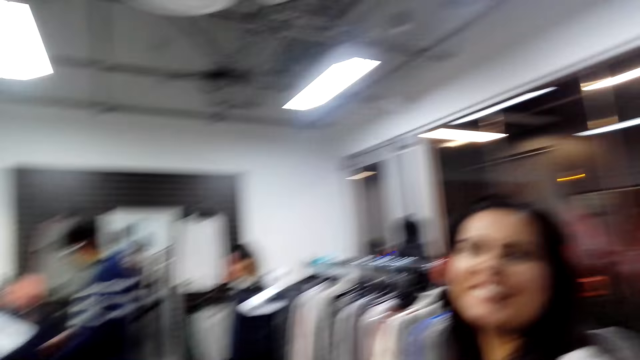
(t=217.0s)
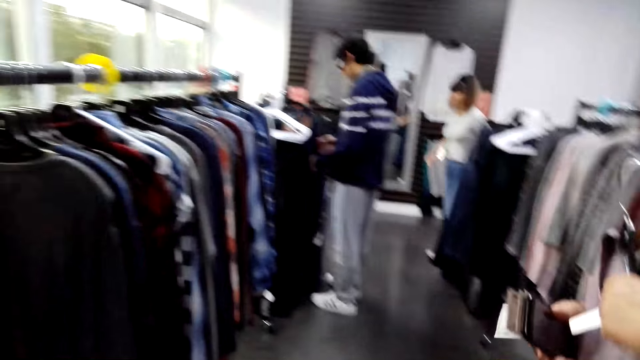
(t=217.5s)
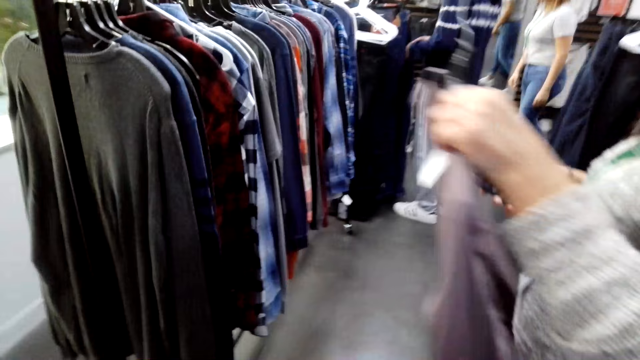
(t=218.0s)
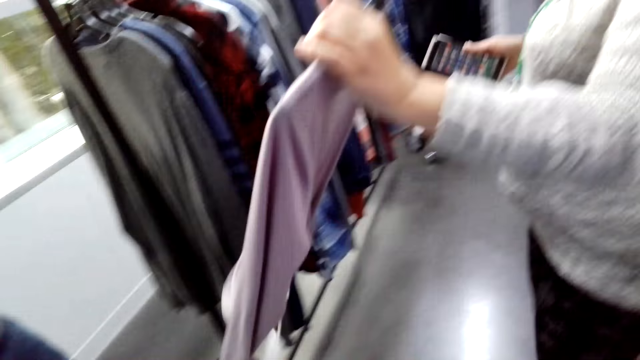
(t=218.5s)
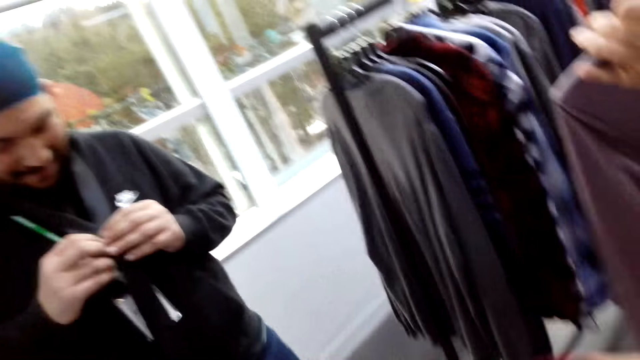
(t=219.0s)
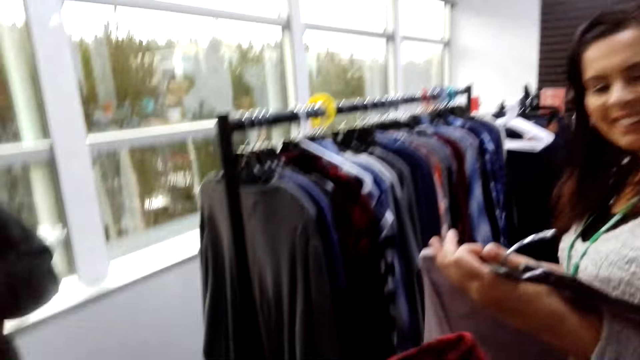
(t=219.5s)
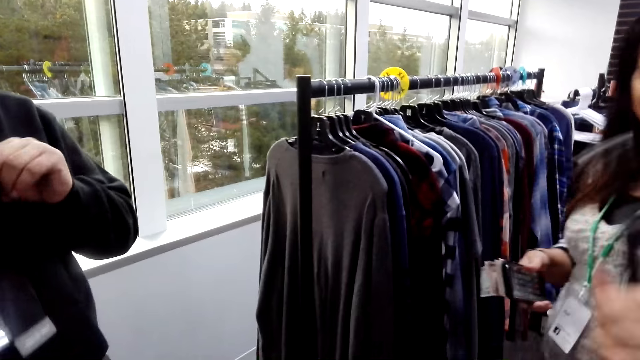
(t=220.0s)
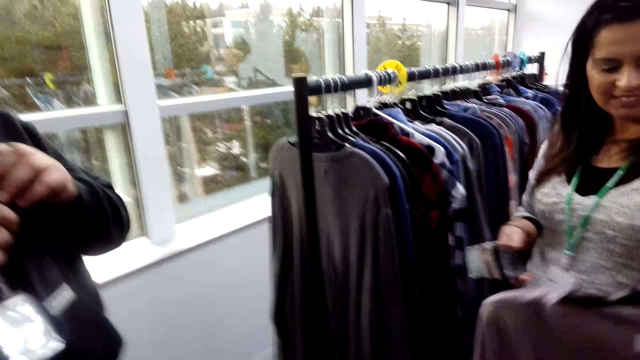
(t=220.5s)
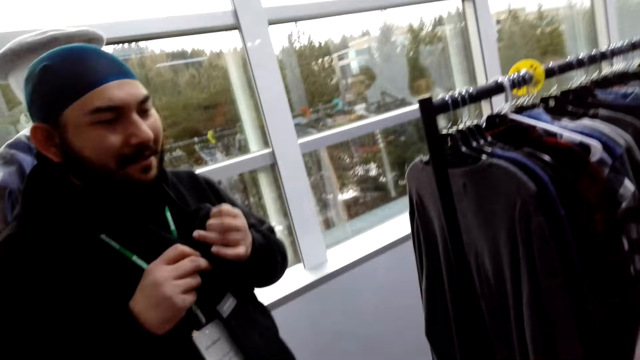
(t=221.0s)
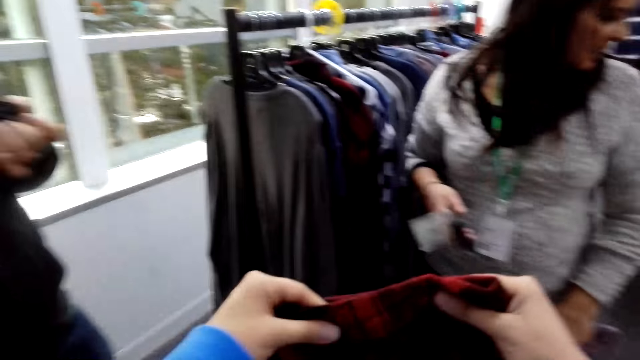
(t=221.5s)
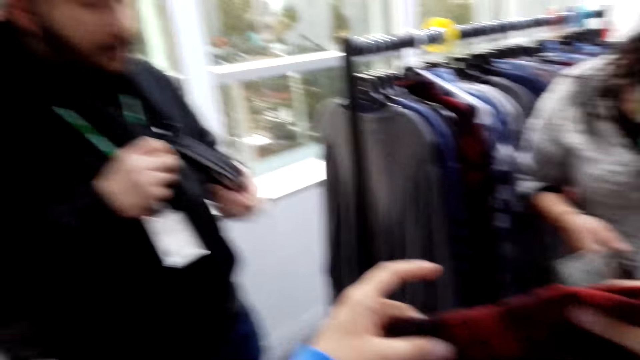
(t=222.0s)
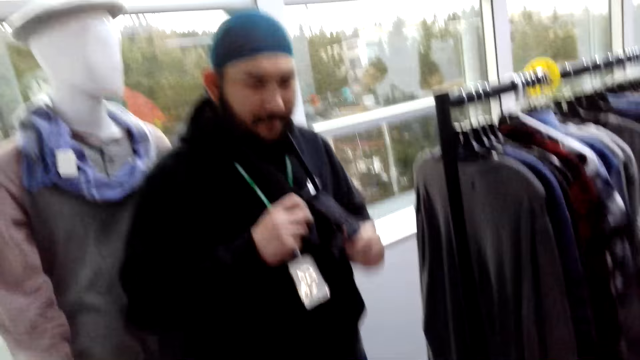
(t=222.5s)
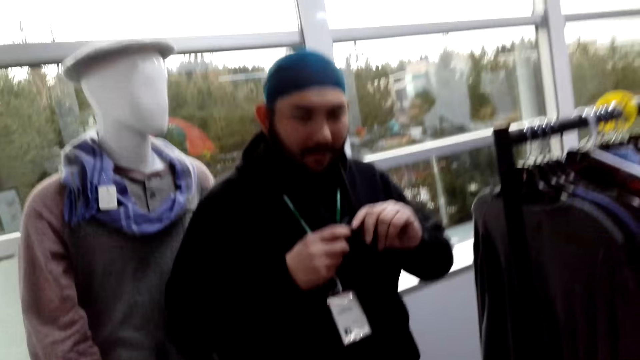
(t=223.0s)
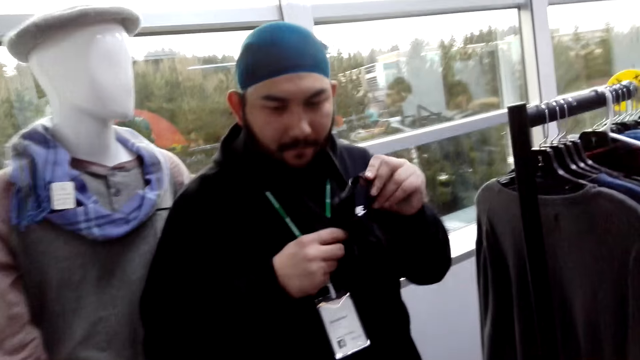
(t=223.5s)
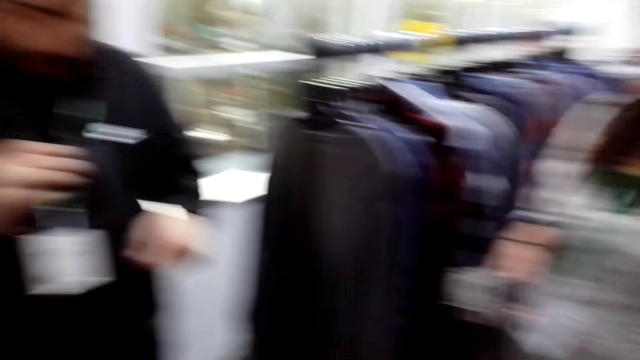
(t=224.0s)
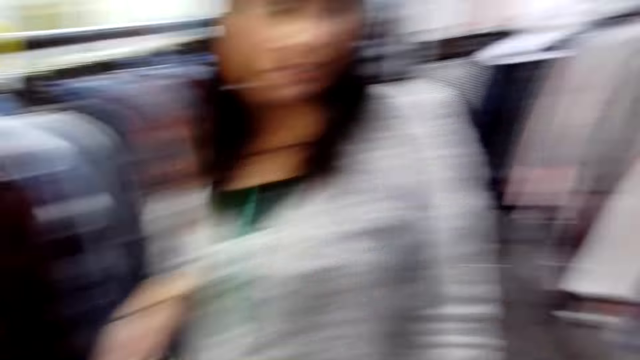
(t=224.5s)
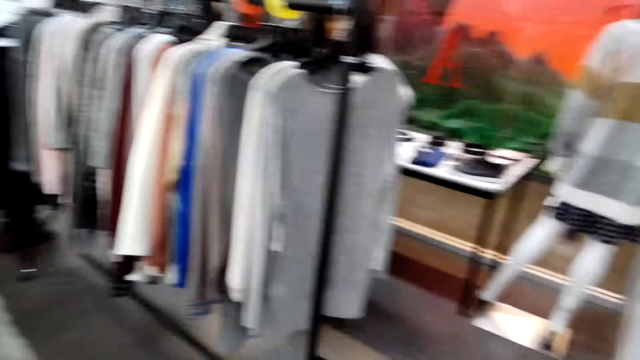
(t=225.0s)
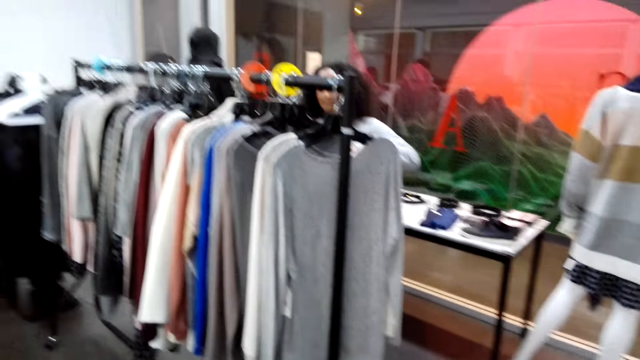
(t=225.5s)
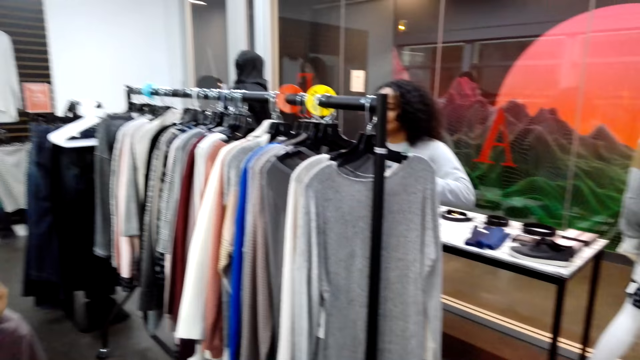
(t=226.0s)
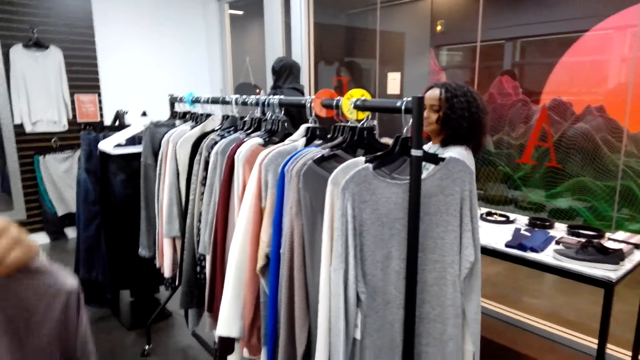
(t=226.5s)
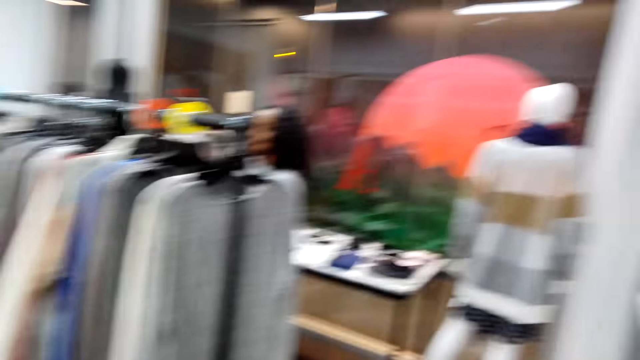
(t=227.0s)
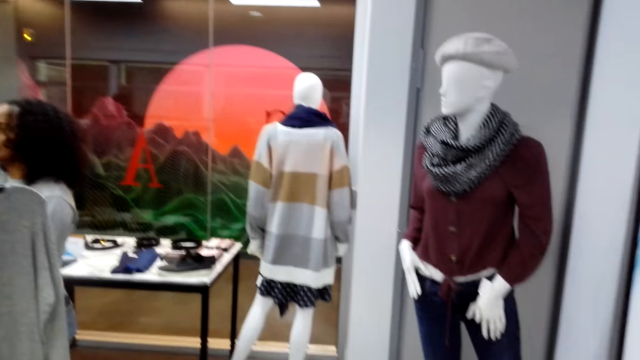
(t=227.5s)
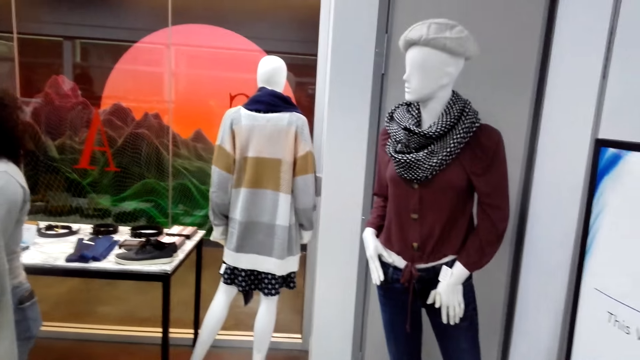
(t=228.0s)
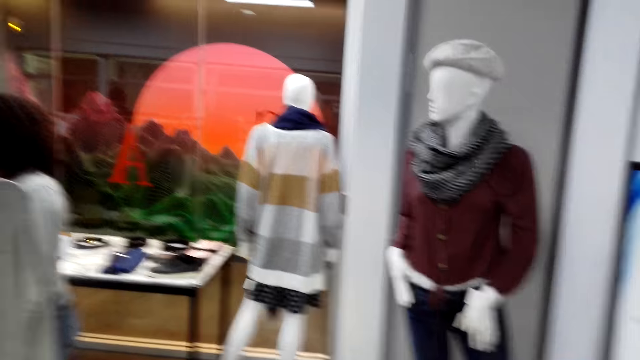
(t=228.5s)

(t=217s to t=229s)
A person walks around. Another person ties a tie. The camera wearer dialogues with a person and another person. Another person holds a shirt. The second person ties the tie. The camera wearer looks around.

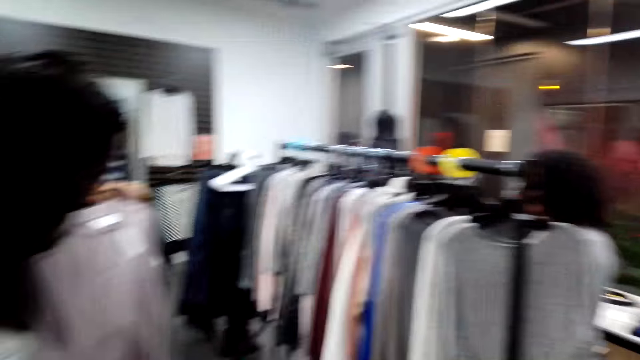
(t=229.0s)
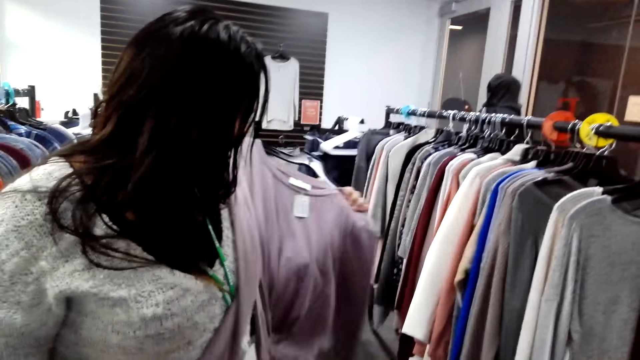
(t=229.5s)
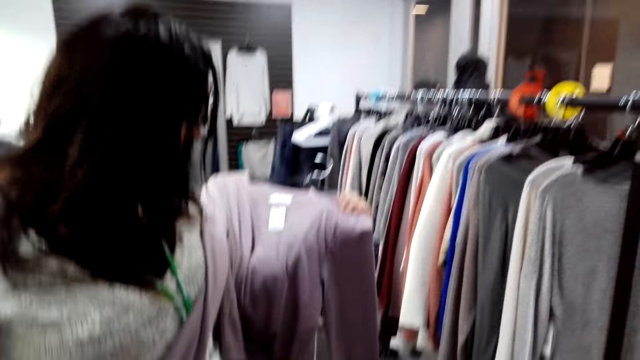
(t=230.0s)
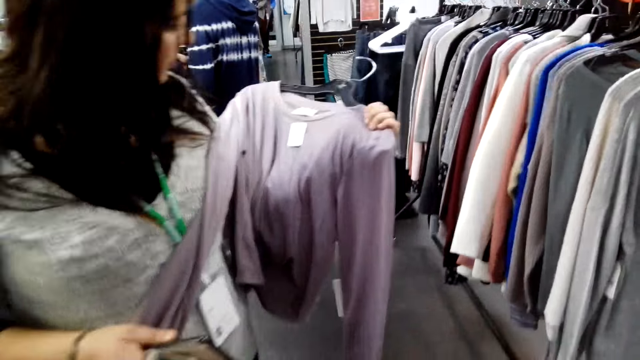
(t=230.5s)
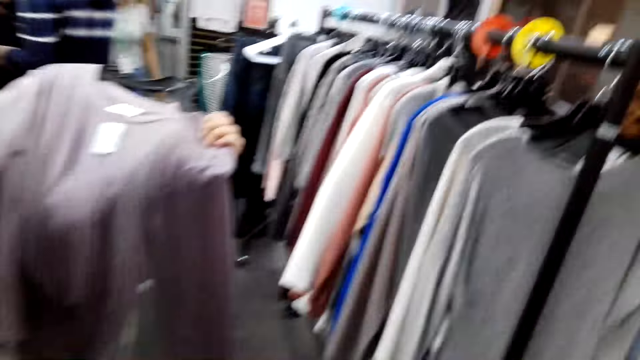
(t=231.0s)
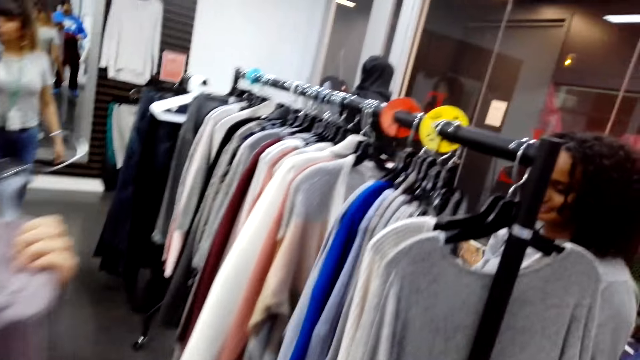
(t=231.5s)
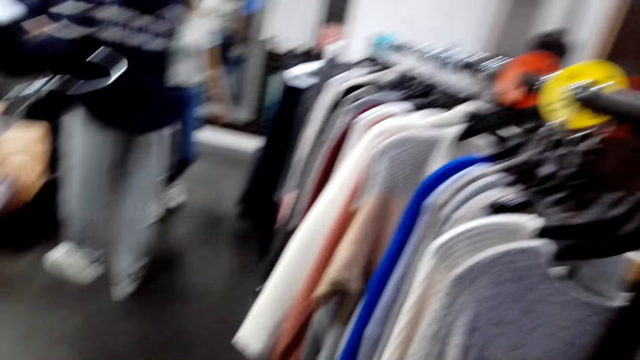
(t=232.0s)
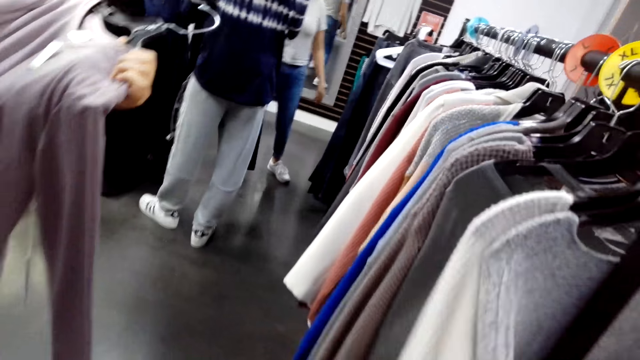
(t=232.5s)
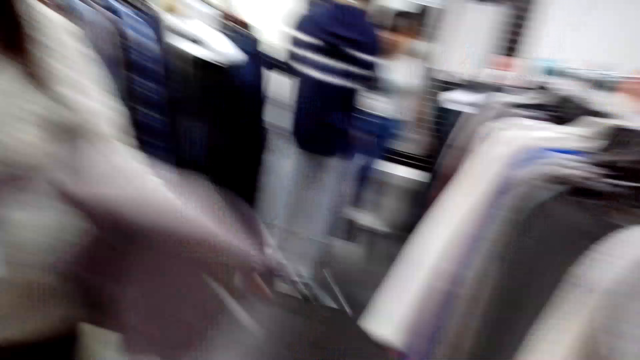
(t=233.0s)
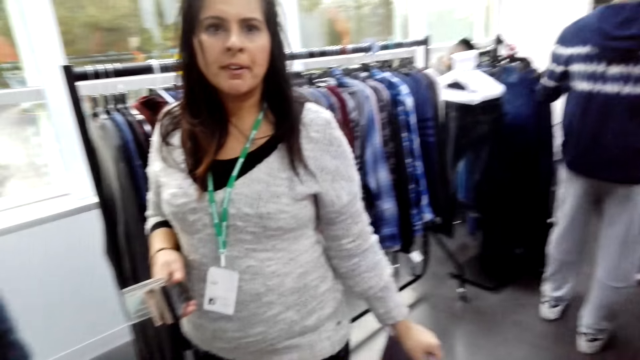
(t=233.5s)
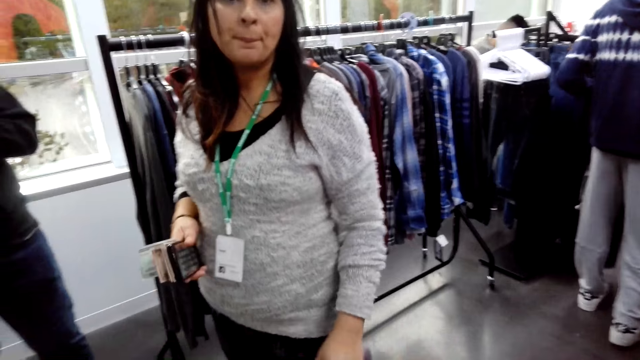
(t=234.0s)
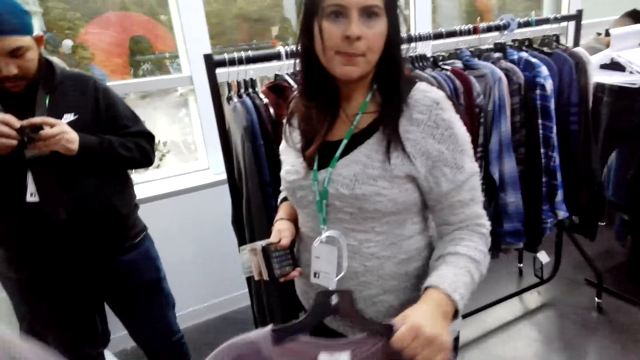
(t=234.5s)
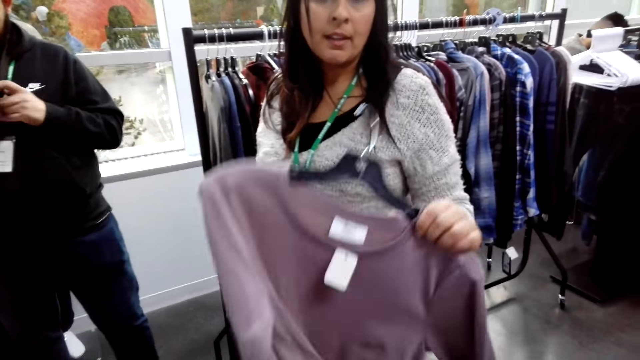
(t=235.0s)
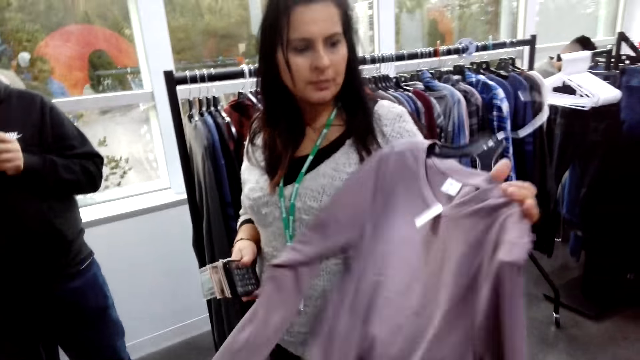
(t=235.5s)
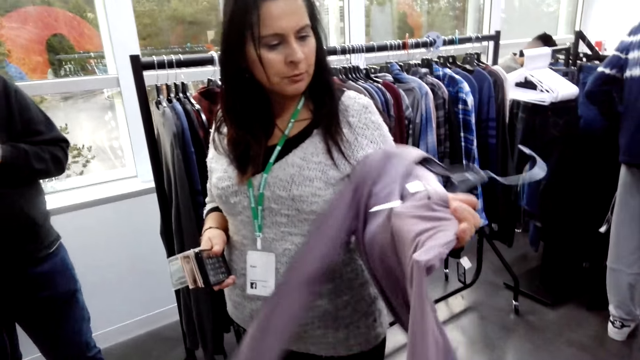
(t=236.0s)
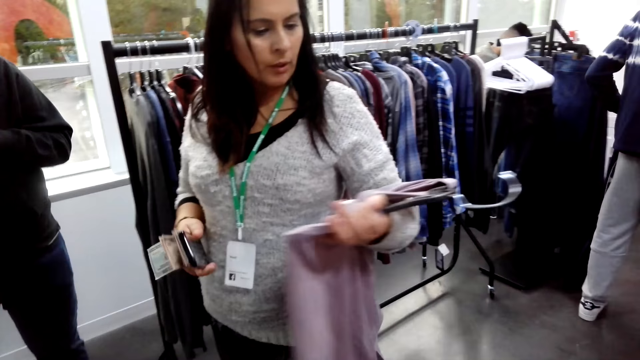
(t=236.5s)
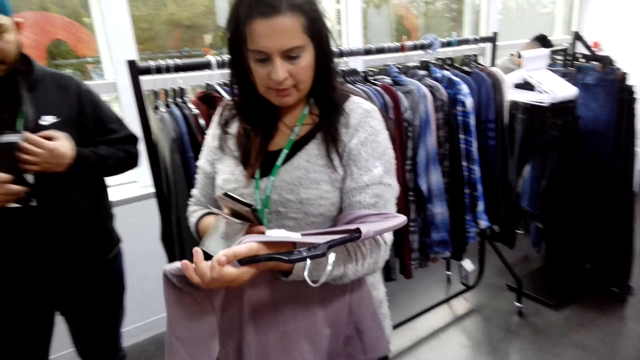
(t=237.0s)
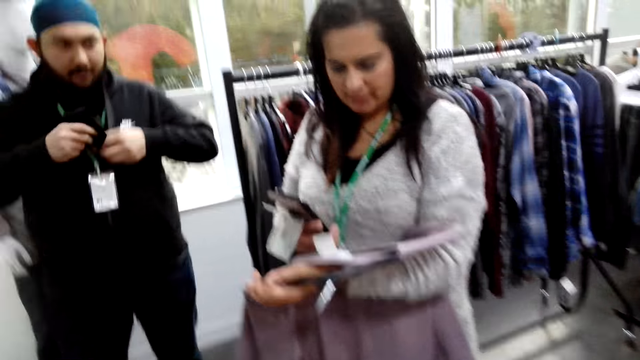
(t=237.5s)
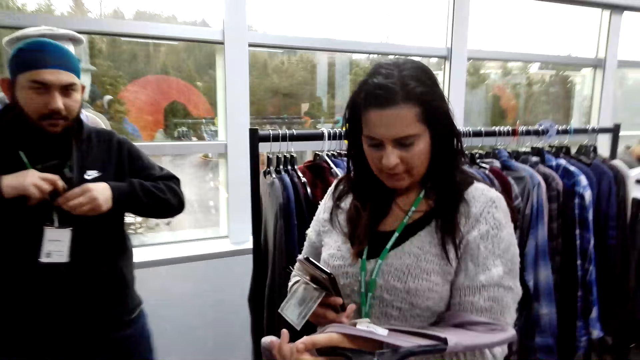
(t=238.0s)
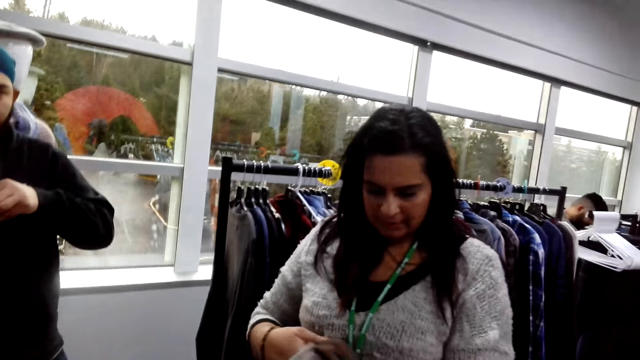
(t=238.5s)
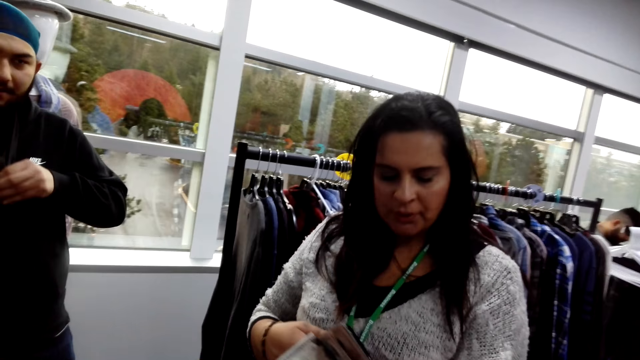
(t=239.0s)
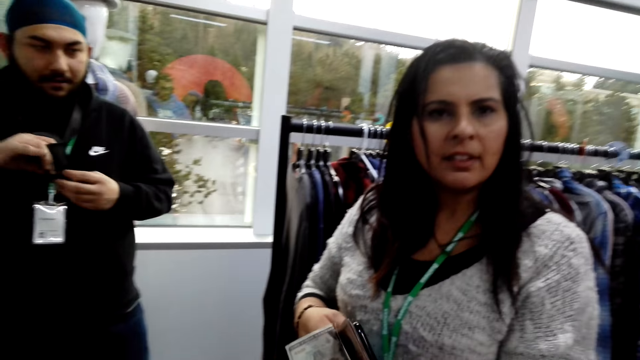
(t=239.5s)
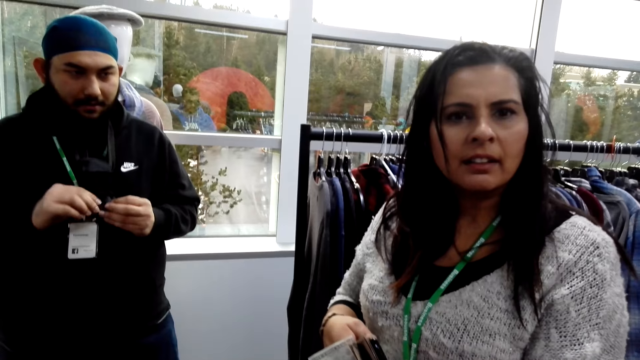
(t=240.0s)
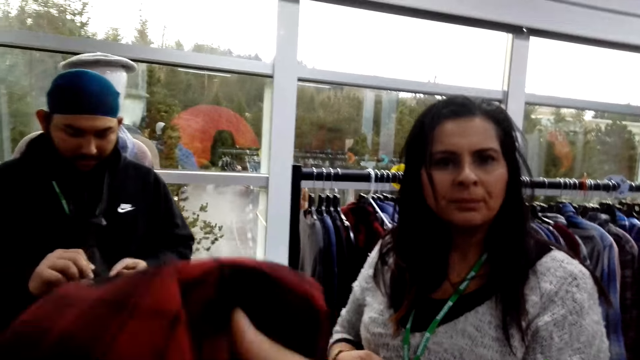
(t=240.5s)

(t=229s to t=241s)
A person holds a cloth. The person stares at the cloth. The person dialogues with the camera wearer. Another person ties the tie.
